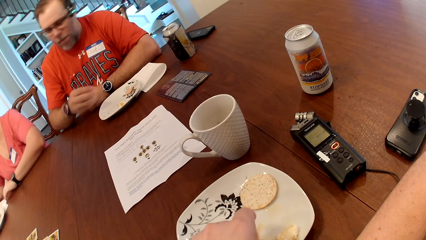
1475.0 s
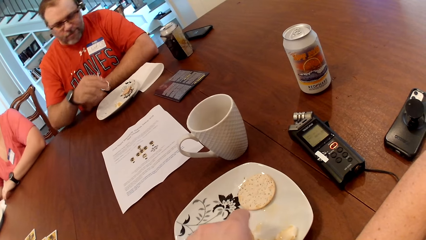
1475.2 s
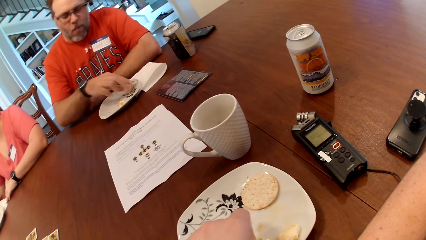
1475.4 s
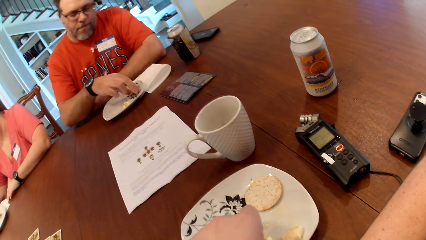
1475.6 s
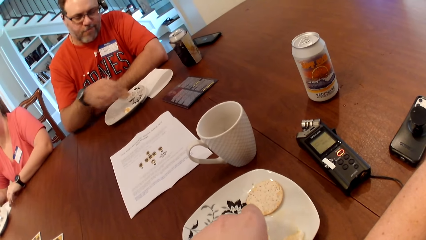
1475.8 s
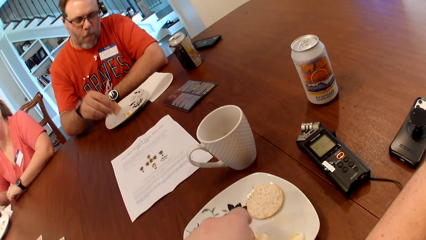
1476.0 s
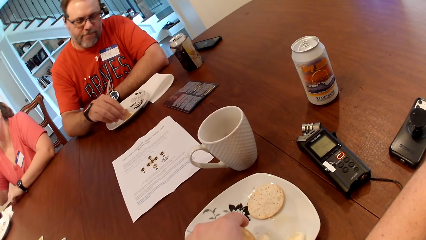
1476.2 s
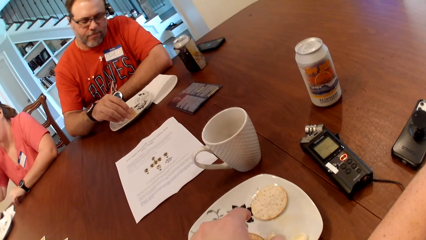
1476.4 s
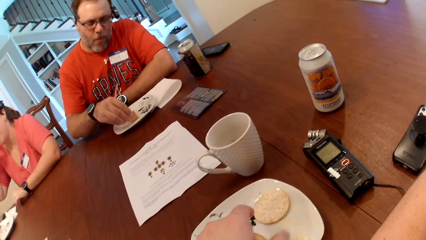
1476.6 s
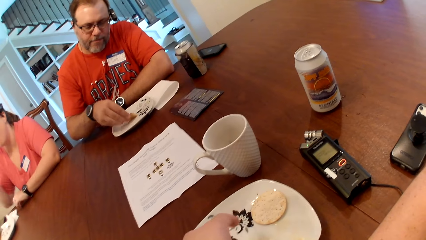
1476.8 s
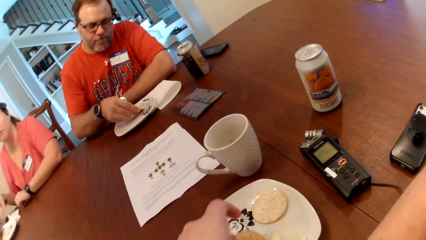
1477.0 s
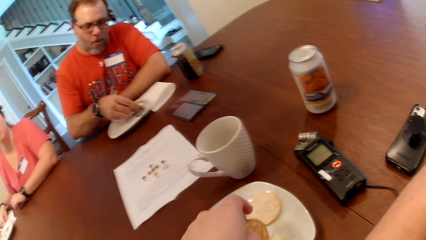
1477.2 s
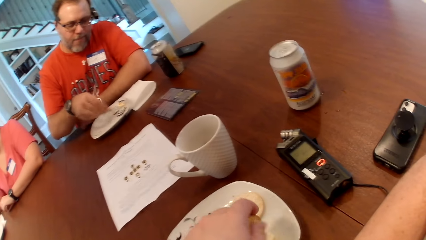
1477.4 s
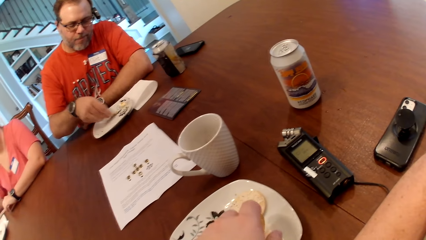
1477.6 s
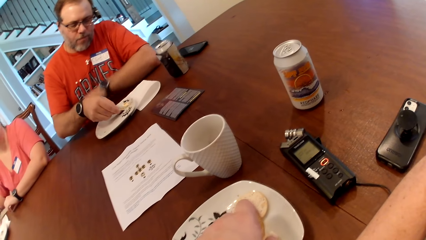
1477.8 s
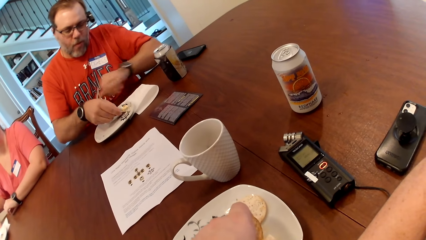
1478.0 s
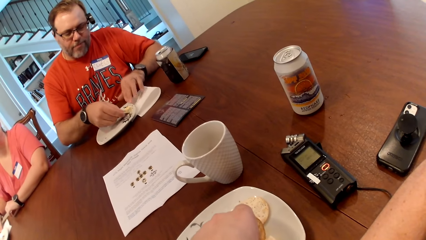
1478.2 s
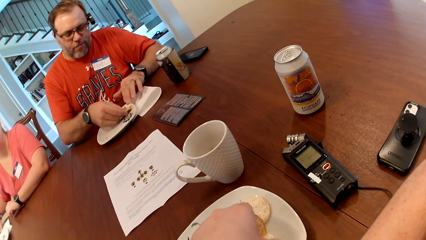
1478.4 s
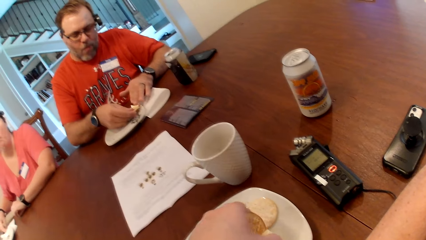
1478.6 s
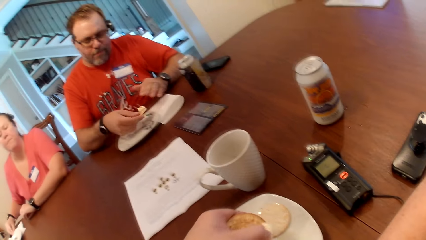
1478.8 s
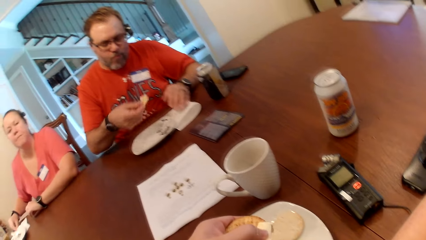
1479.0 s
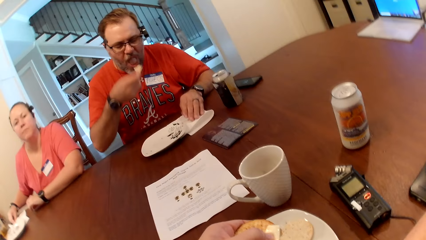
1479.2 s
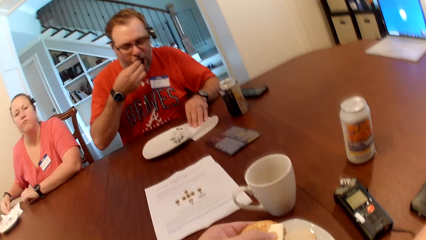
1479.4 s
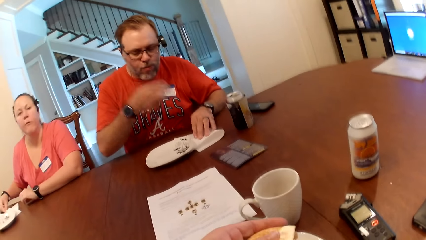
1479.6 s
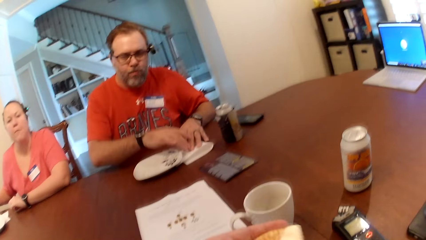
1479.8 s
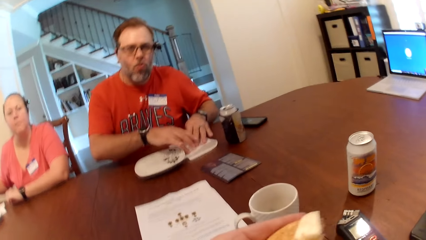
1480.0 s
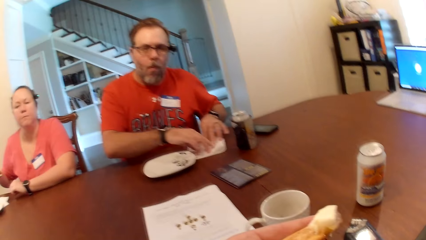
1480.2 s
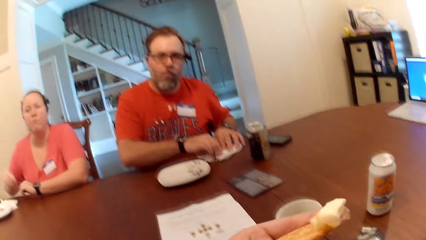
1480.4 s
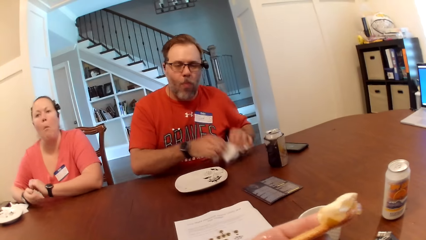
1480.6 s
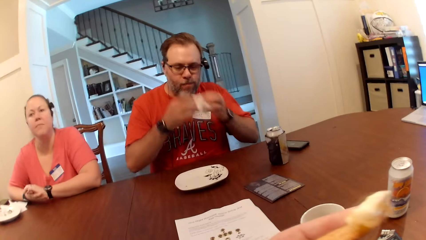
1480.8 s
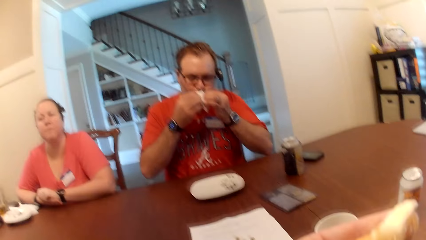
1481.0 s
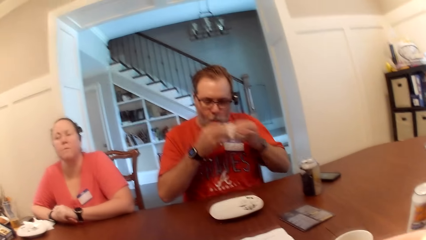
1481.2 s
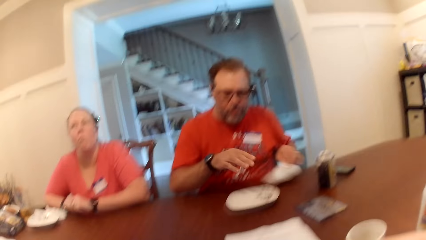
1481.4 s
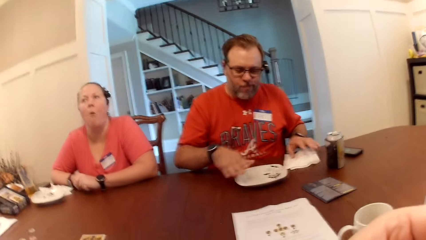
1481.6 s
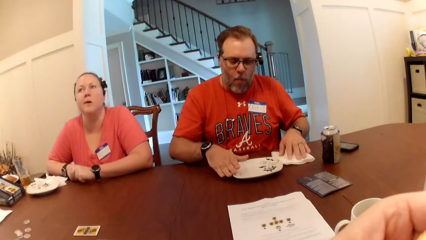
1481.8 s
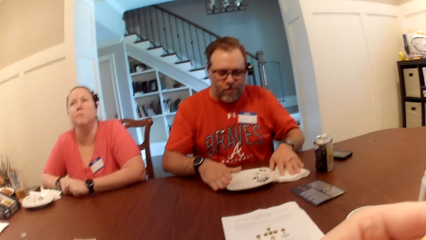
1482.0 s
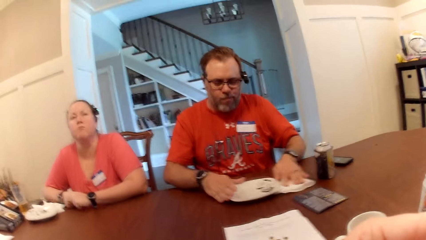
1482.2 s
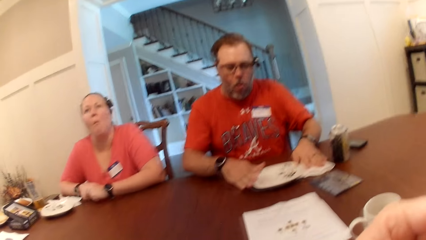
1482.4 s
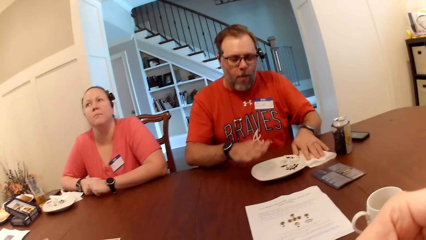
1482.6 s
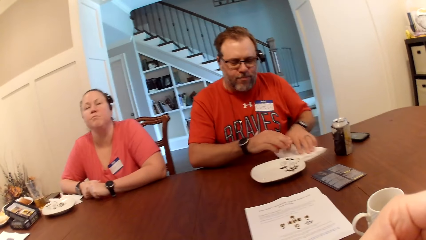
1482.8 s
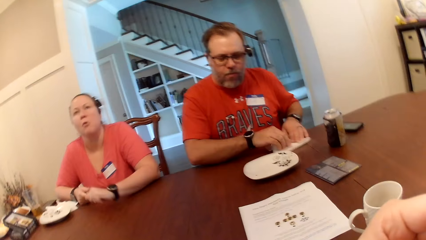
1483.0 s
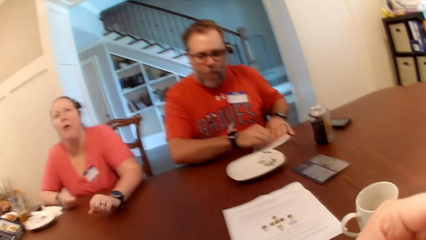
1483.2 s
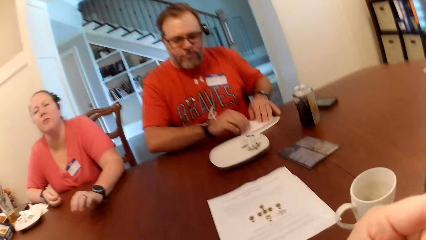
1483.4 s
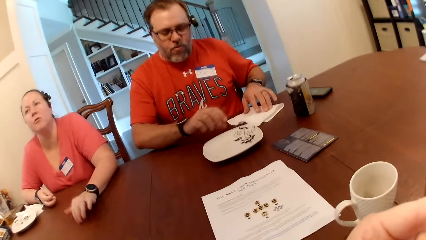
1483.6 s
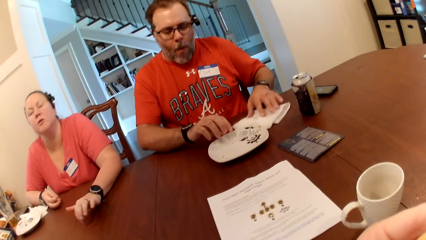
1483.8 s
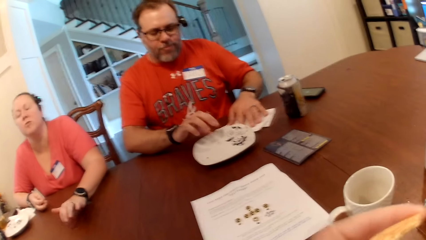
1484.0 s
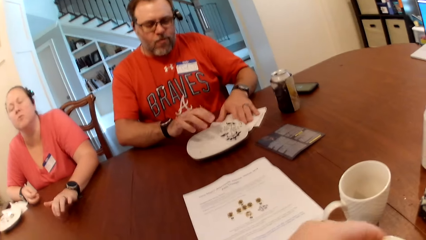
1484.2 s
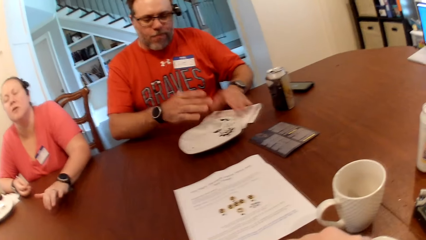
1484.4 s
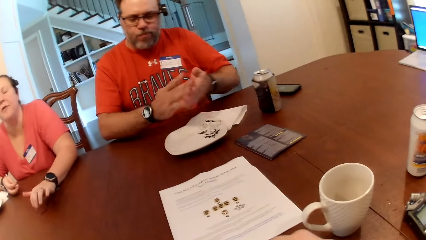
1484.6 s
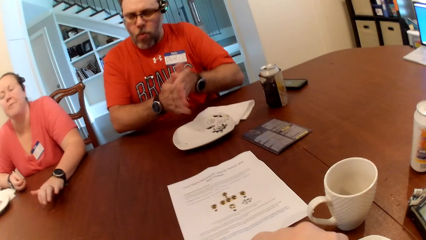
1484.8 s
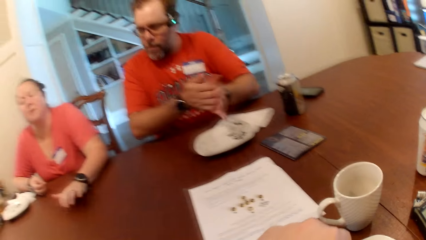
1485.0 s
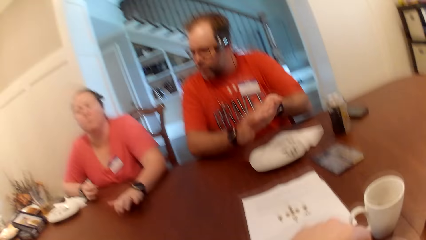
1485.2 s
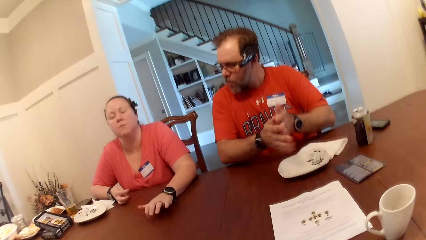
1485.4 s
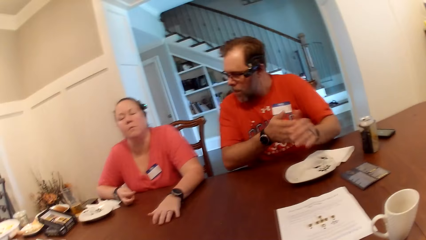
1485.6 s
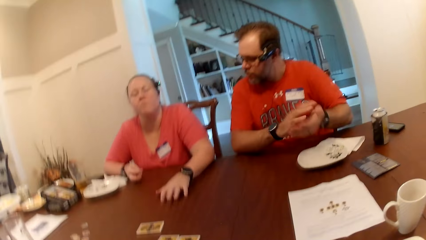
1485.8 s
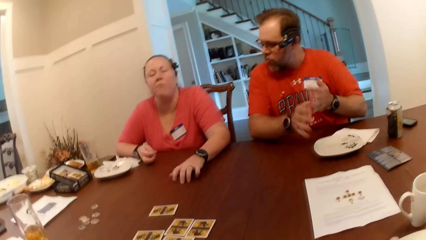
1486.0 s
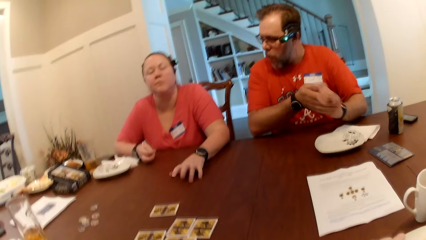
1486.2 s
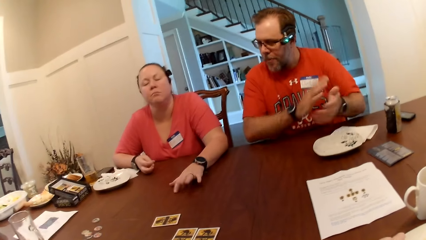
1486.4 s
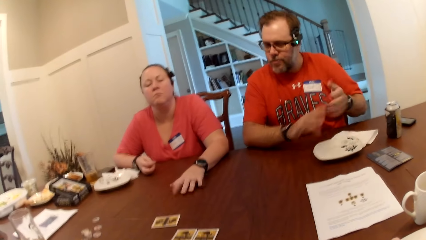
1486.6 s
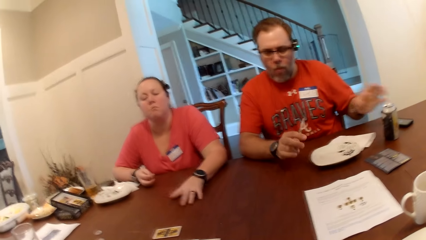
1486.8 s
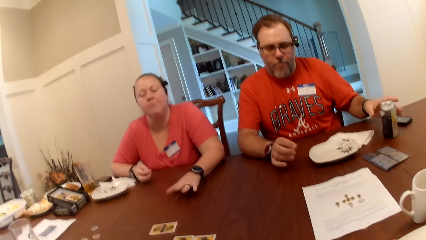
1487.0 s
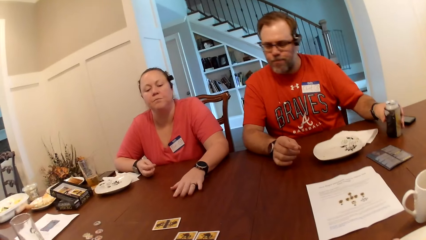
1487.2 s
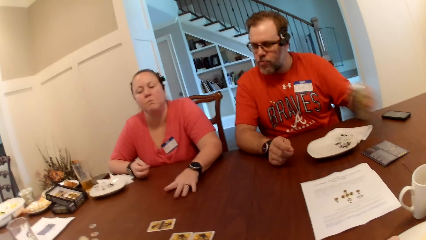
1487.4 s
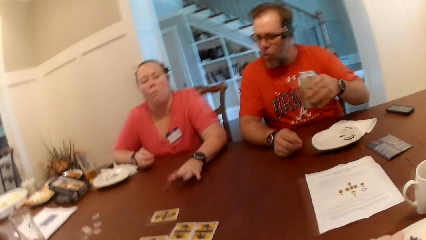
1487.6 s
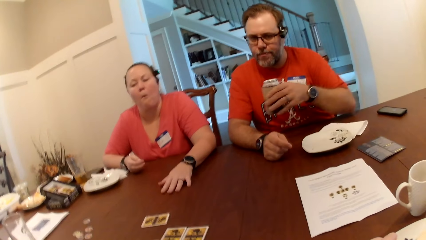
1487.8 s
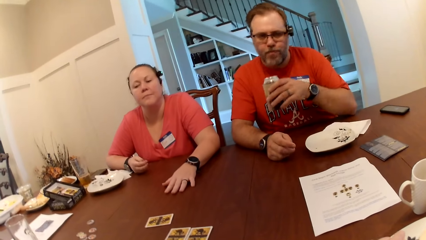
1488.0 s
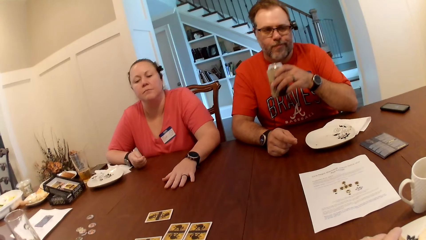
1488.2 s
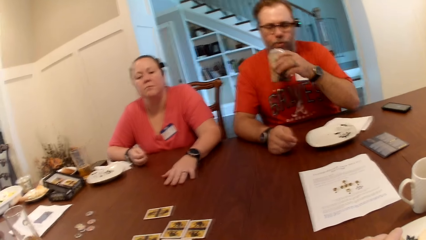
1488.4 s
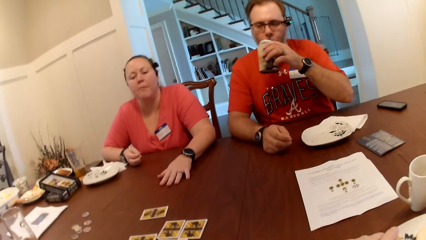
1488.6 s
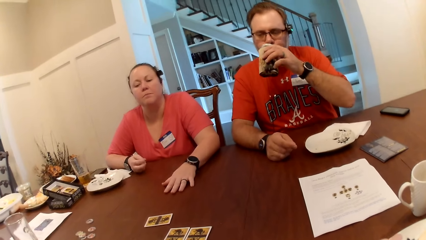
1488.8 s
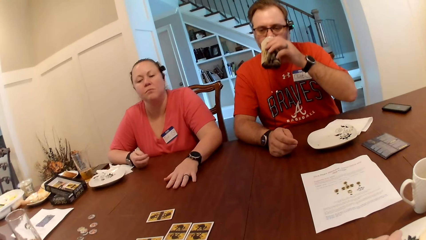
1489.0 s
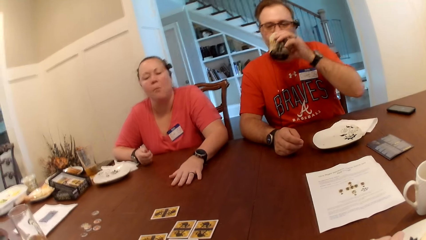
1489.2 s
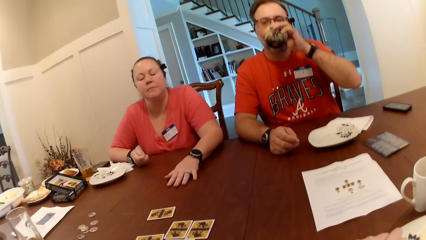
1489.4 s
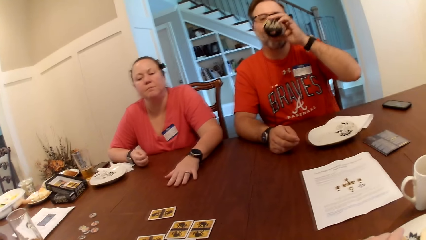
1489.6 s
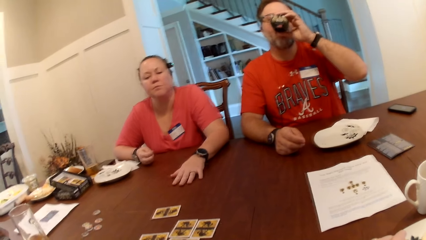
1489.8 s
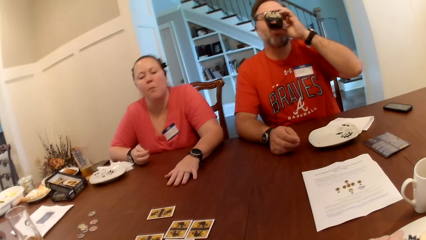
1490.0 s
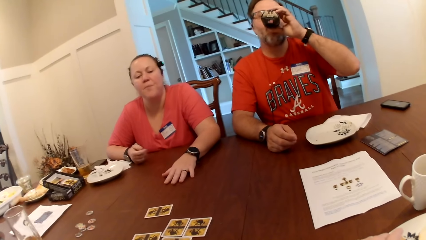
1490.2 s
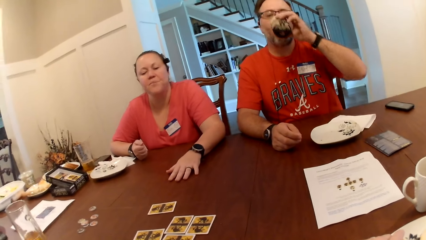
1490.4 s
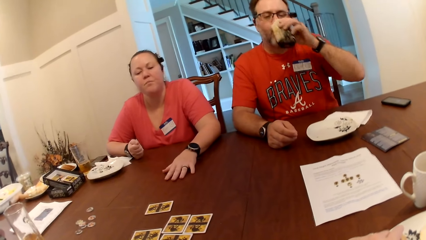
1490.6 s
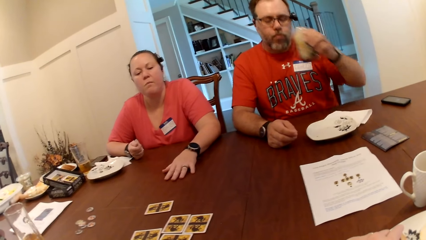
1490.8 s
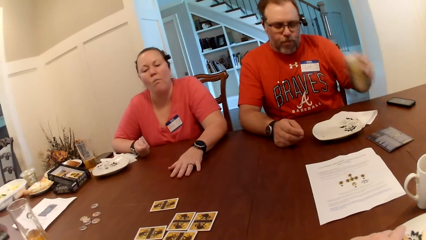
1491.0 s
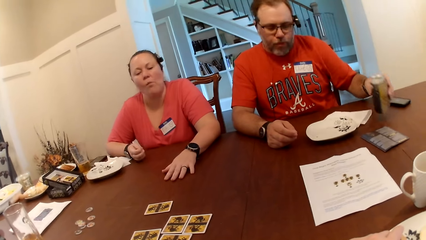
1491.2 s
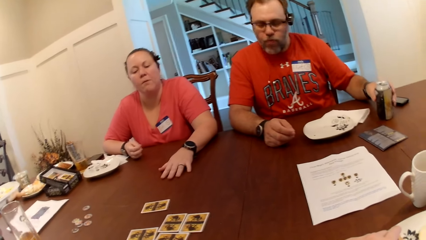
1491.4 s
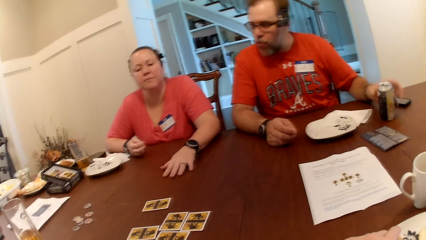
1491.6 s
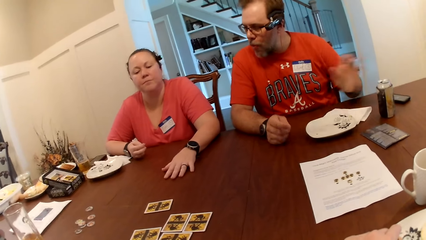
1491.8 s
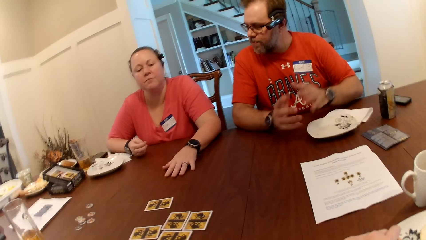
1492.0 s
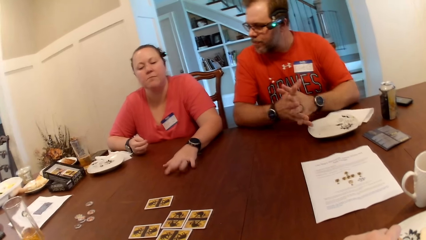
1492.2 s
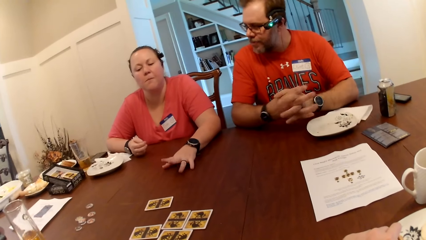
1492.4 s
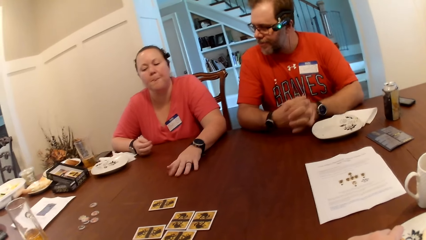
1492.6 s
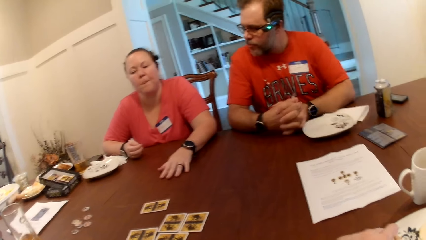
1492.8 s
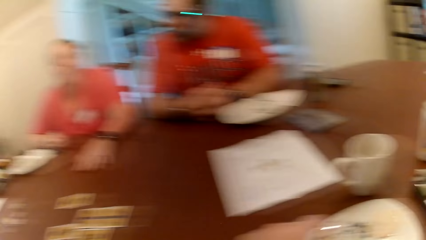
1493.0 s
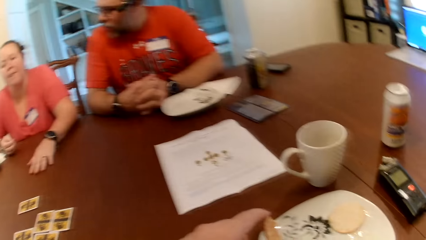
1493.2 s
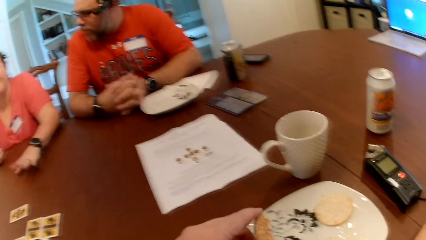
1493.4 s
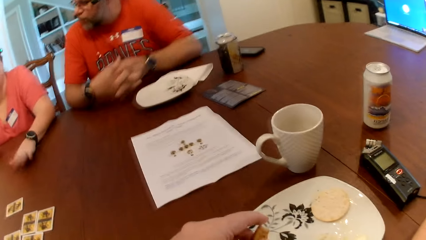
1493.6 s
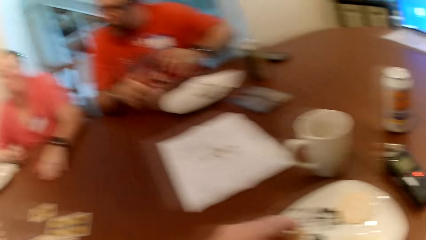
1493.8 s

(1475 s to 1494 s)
A man picks biscuits from the plate with his right hand. The man picks the biscuit from the plate with his left hand. The man cleans both hands with the tissue paper on the table. The man picks up the tissue paper with both hands and cleans his mouth with the tissue paper in both hands. The camera wearer eats a snack. The man drops the tissue paper on the table with his left hand. The man cleans the table with the tissue paper in his left hand. A woman hits the table with her right hand. The man picks up a canned drink from the table with his left hand. The man drinks from the canned drink in his left hand. The man drops the canned drink on the table with his left hand.
